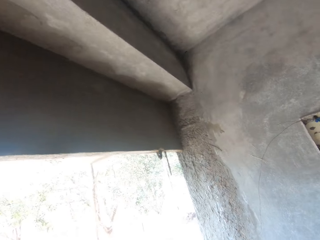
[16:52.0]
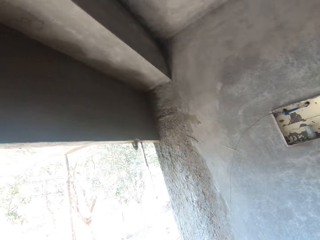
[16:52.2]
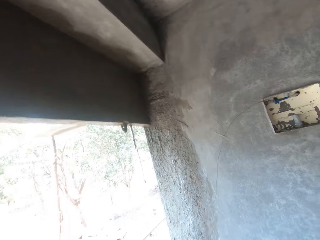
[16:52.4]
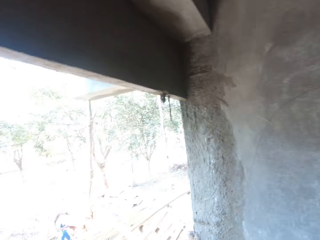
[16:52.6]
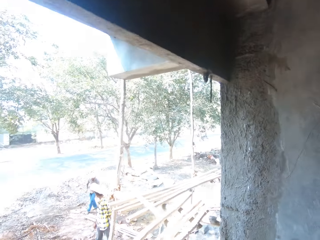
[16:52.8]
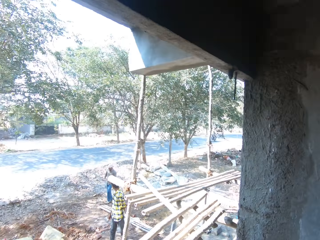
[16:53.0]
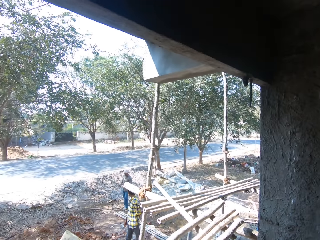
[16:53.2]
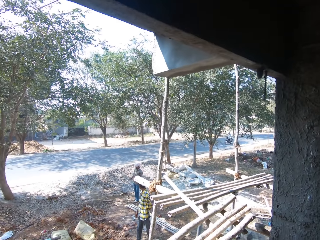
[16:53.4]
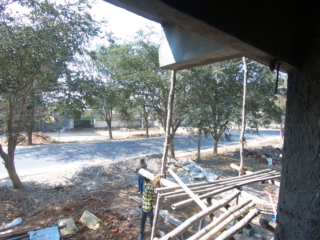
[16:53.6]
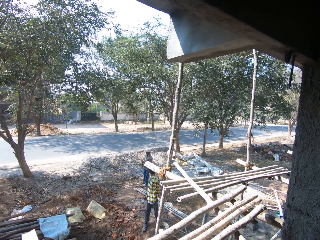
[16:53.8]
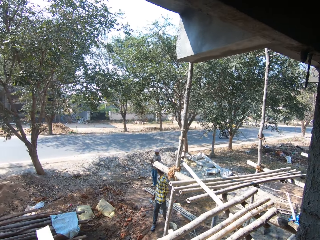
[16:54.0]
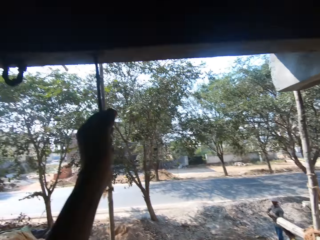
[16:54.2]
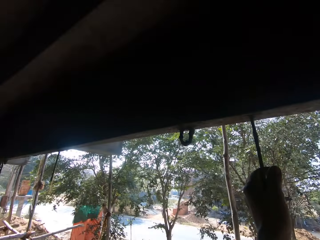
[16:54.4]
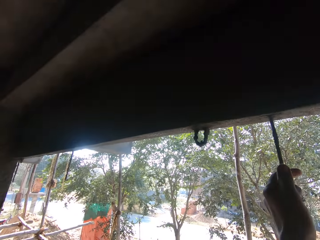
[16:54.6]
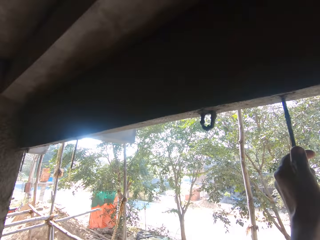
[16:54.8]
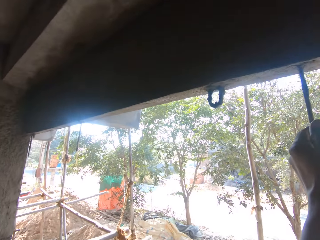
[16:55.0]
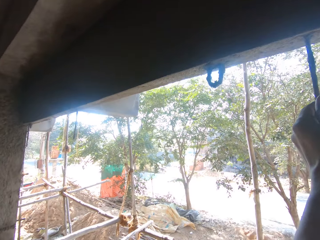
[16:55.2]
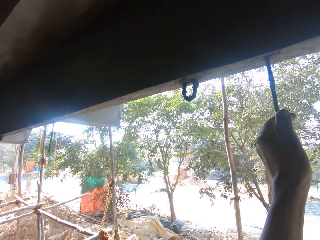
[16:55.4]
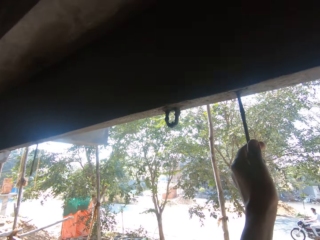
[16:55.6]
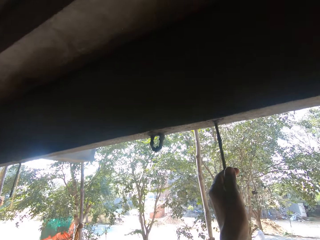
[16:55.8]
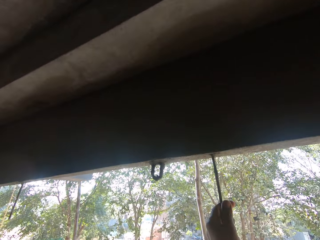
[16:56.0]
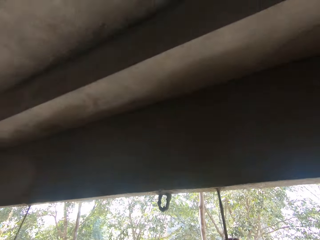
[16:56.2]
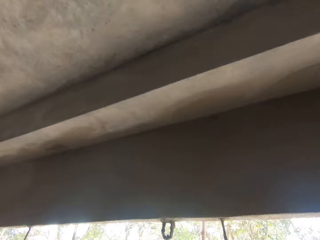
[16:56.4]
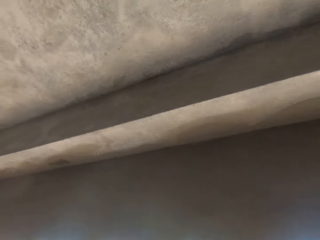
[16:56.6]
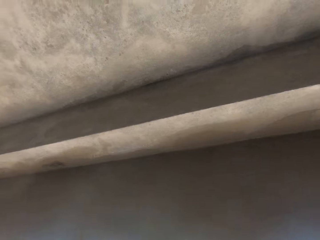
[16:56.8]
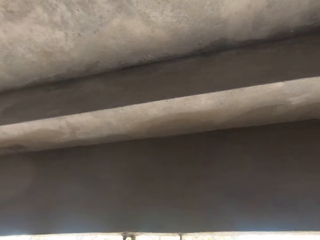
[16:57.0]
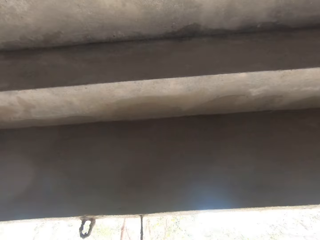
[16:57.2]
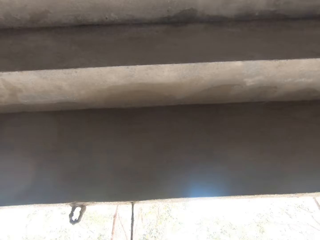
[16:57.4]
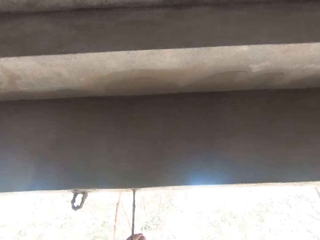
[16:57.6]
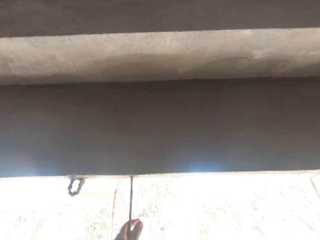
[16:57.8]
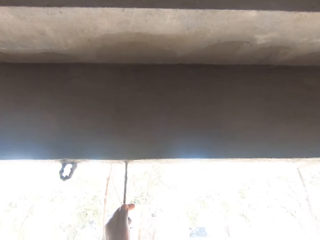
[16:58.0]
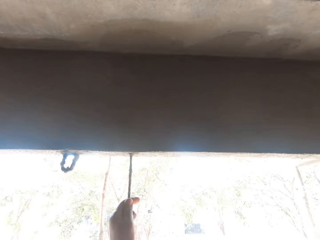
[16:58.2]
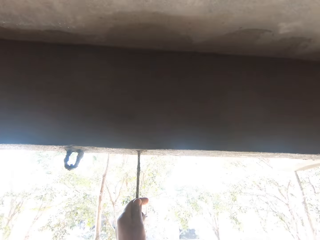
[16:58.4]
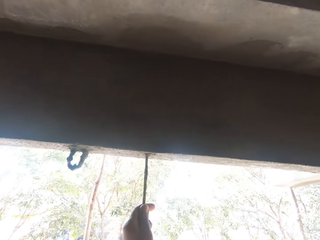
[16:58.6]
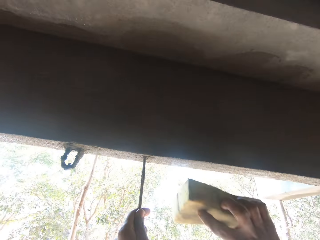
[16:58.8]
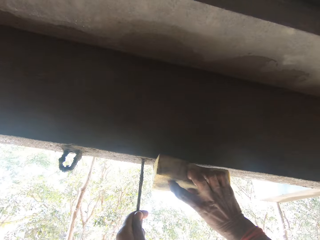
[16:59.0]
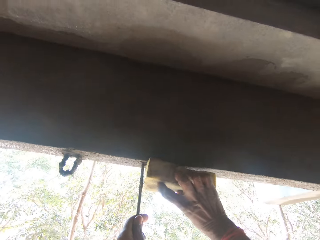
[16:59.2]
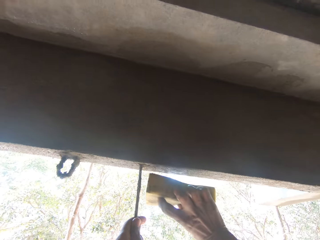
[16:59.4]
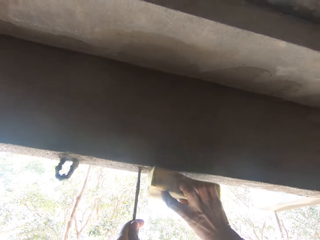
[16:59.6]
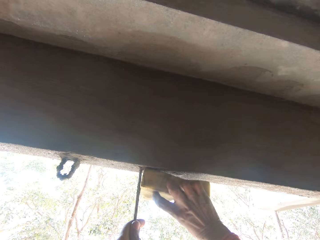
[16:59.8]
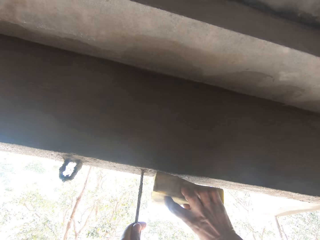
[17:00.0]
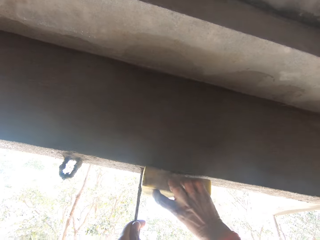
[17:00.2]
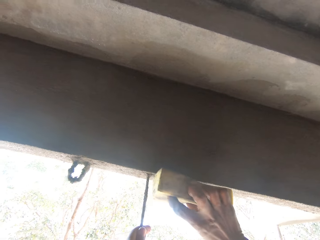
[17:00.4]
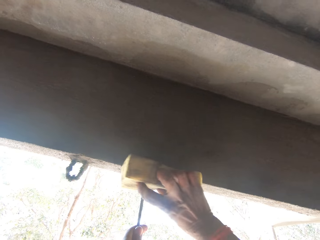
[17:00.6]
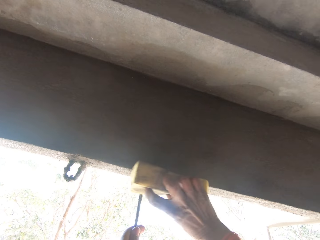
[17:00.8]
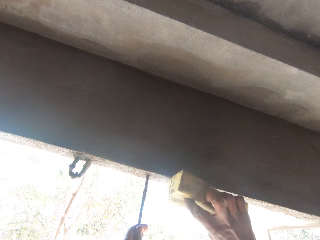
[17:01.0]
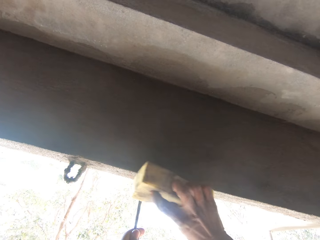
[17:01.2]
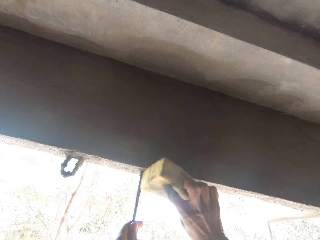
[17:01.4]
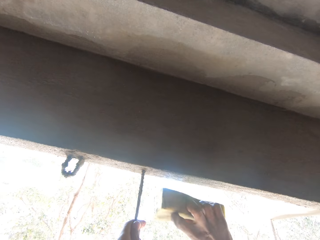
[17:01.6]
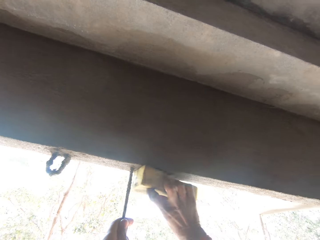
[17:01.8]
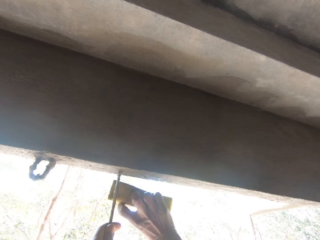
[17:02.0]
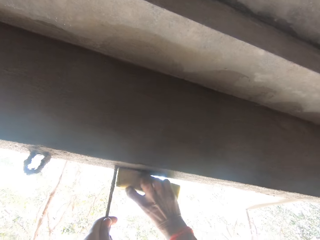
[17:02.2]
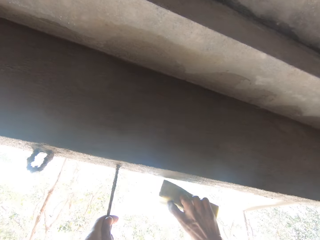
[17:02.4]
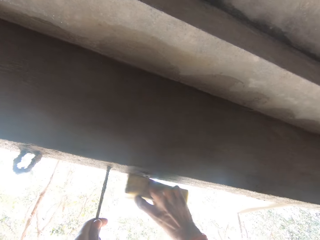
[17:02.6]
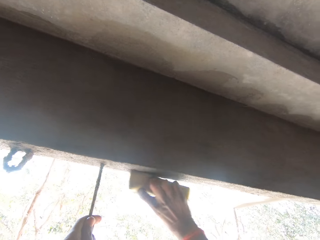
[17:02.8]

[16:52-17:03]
The camera wearer withdraws his right hand. He looks outside. He looks around. He holds the protruding metal with his right hand. He looks at the ceiling. He looks outside. He rubs the wall with the foam in his right hand.

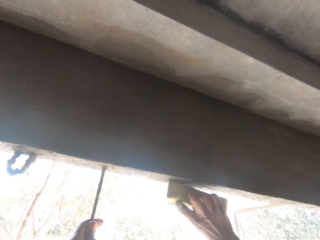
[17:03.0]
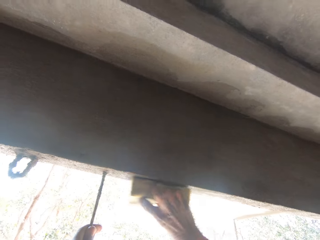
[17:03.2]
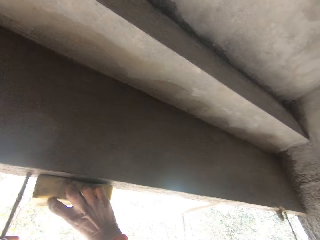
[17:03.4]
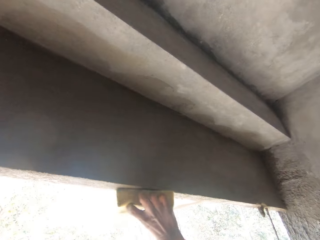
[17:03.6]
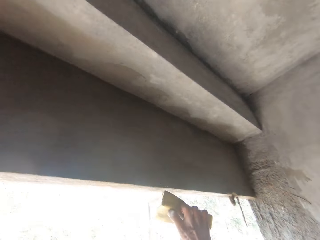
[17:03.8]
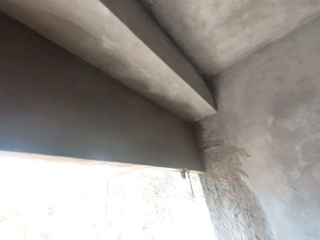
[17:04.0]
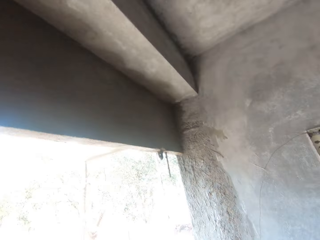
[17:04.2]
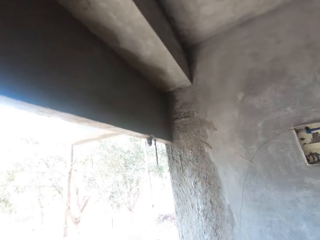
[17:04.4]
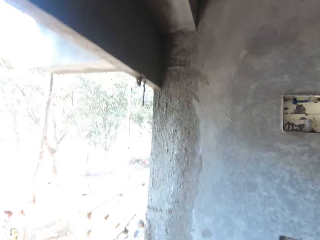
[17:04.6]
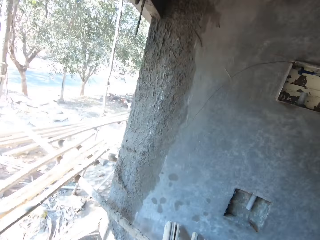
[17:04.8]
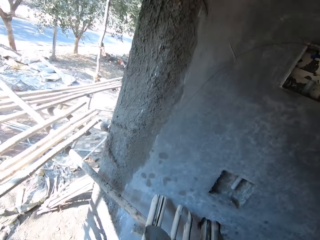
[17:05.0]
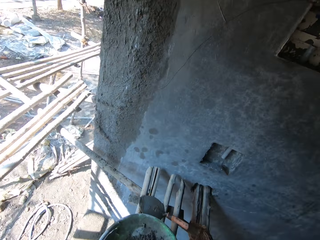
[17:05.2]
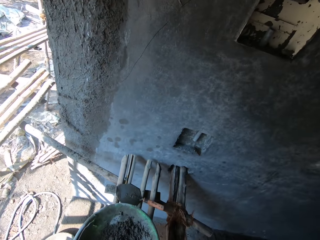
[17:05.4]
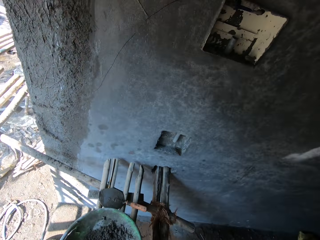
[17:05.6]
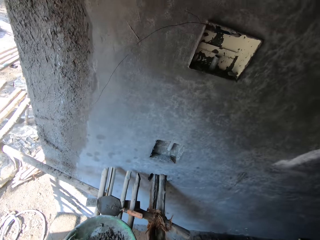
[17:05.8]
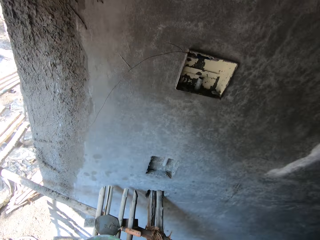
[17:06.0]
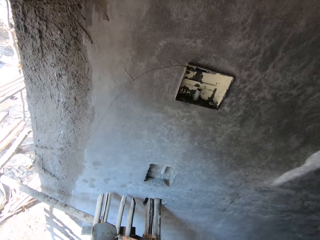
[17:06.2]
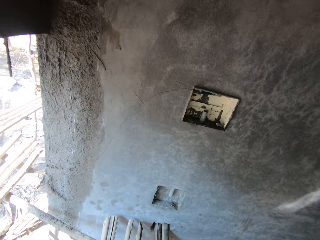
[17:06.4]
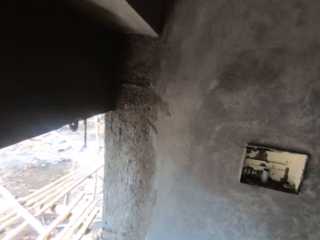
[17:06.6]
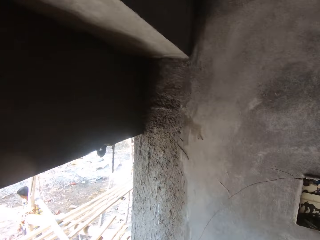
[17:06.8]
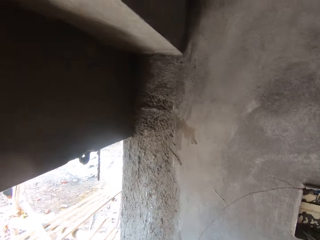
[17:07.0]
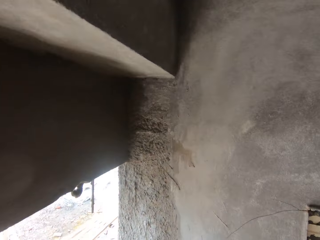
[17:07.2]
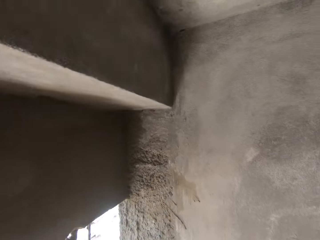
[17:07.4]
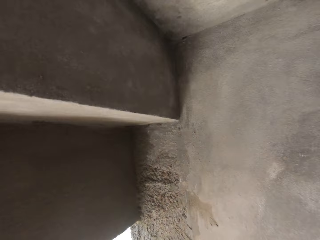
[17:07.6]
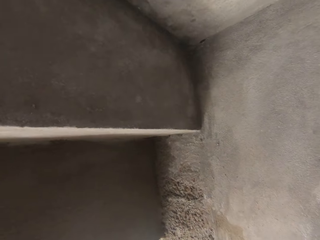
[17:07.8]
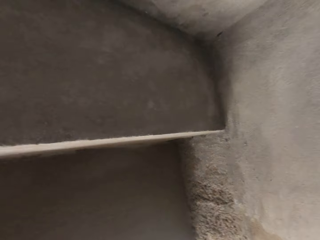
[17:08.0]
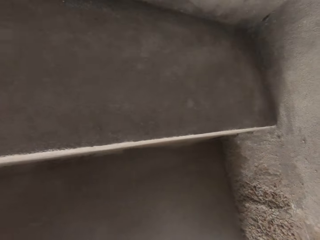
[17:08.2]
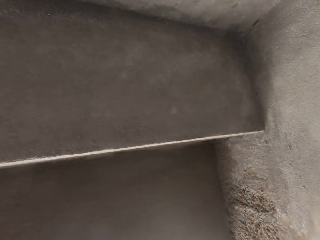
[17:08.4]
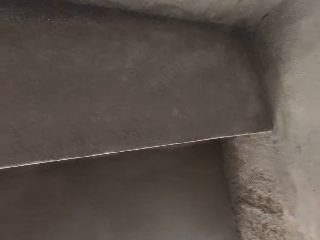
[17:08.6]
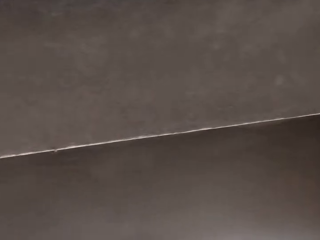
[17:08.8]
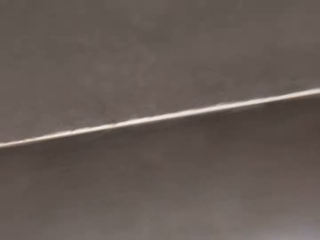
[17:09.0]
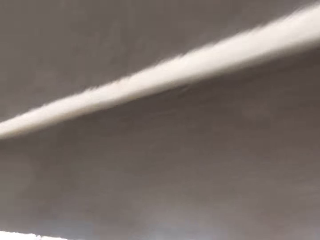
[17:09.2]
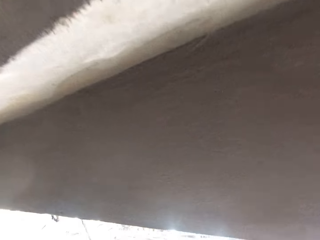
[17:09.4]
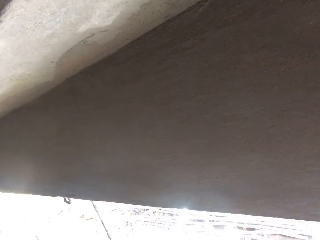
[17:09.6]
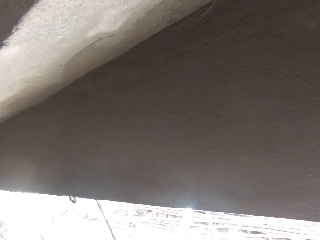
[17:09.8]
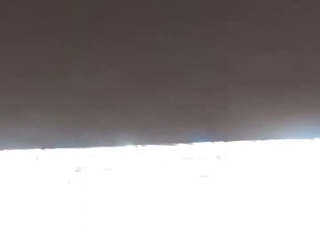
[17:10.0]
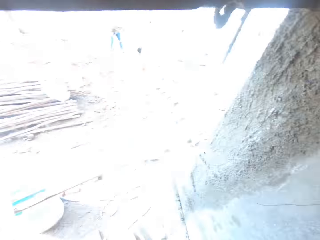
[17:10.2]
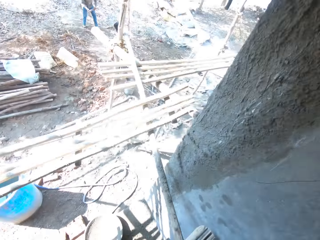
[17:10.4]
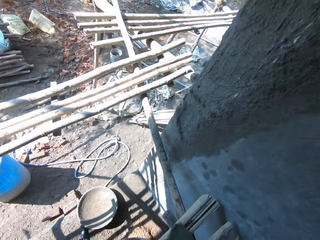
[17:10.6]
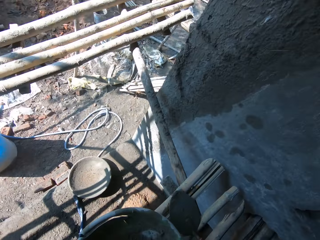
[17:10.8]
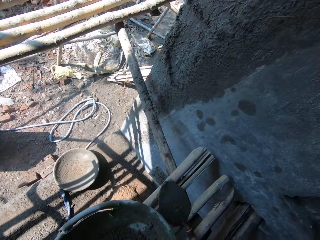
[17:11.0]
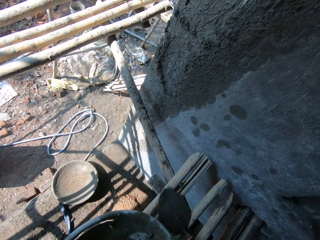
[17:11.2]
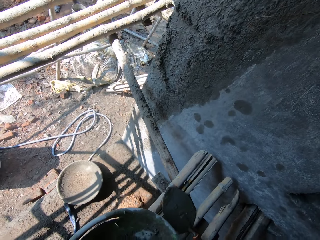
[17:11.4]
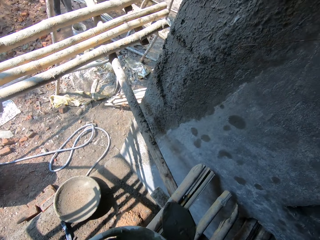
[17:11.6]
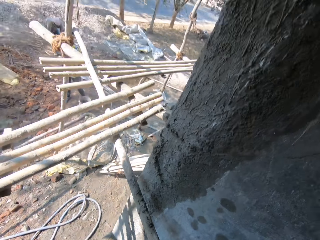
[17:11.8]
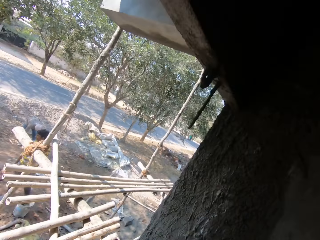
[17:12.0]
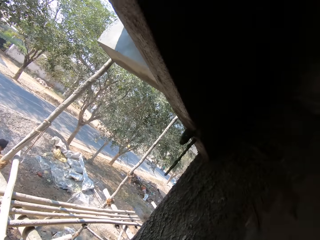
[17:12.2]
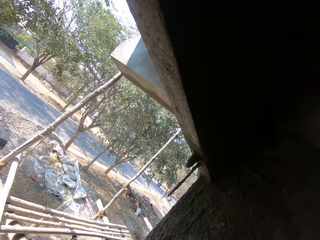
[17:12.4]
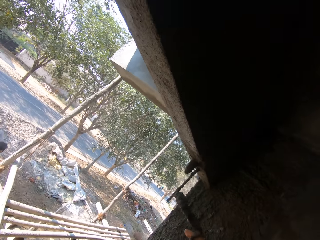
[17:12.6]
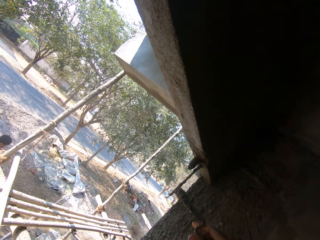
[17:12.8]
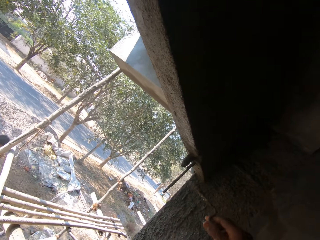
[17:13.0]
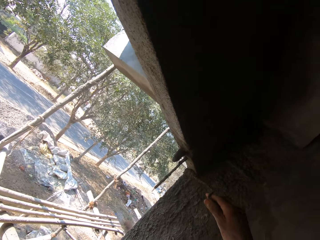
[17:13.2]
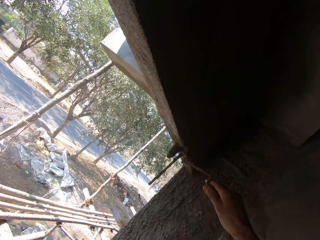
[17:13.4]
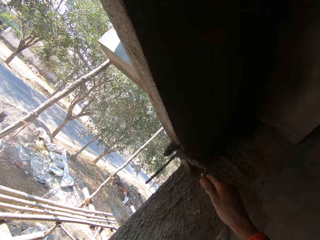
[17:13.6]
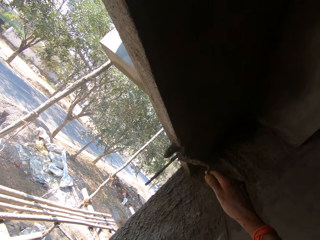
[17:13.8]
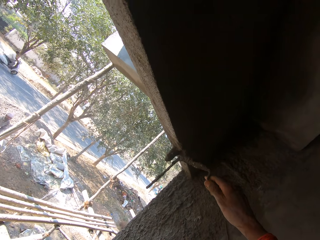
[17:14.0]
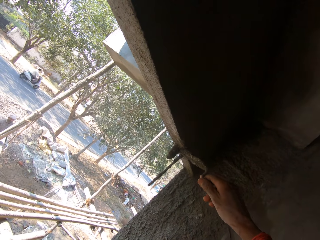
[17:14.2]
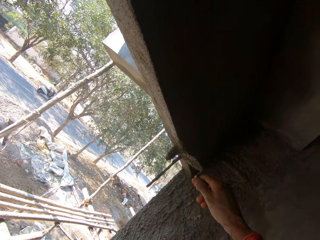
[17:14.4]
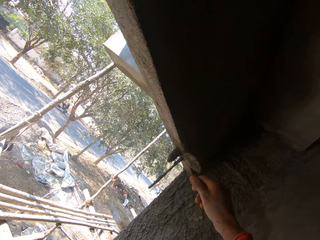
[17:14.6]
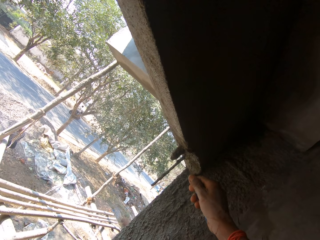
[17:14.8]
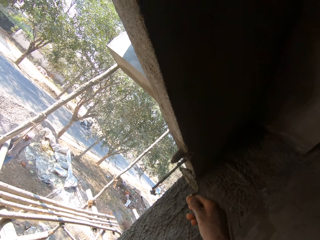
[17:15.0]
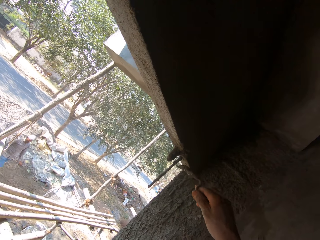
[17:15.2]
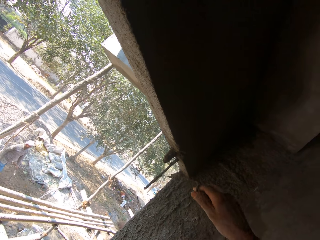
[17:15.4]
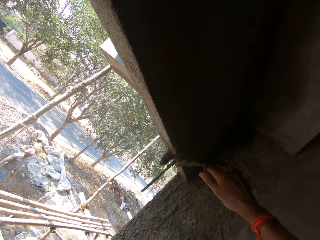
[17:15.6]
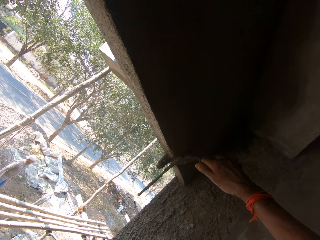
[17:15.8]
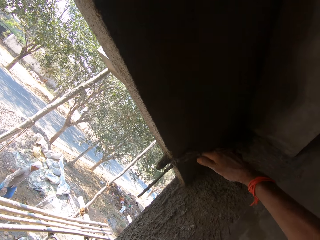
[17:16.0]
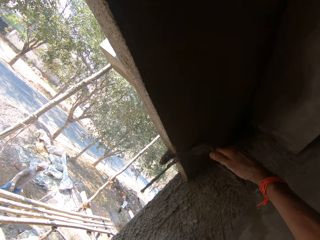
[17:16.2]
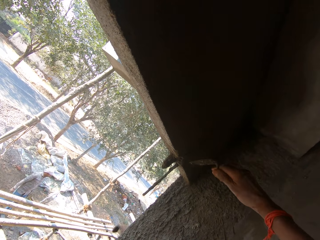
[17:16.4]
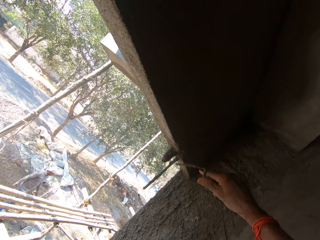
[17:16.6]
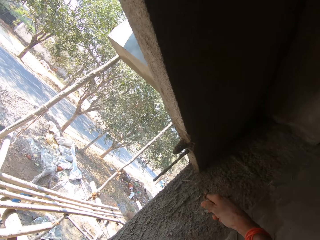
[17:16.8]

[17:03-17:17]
The camera wearer withdraws his right hand. He looks around. He looks at the ceiling. He looks around. He looks down. He lifts his right hand. He plasters cement on the wall with the trowel in his right hand.
